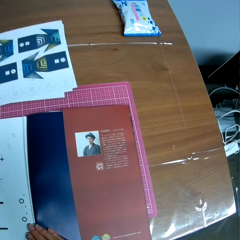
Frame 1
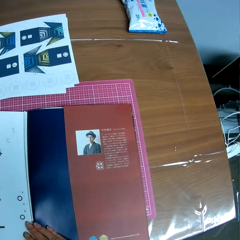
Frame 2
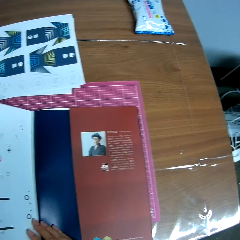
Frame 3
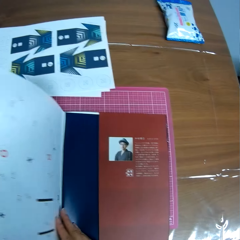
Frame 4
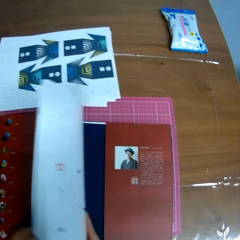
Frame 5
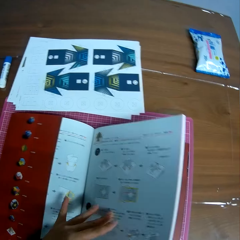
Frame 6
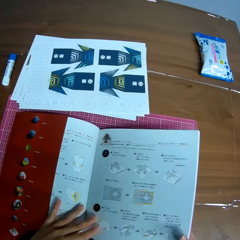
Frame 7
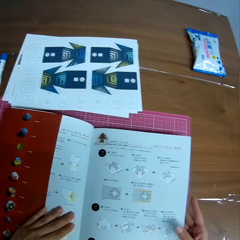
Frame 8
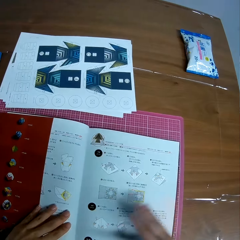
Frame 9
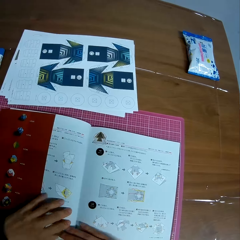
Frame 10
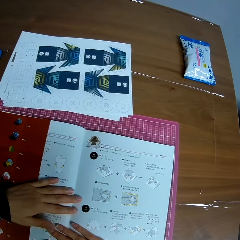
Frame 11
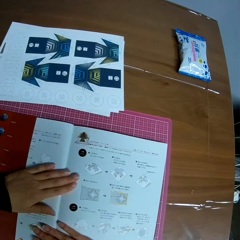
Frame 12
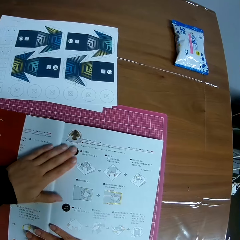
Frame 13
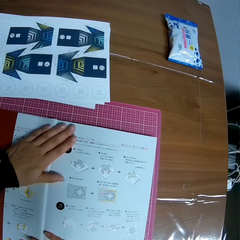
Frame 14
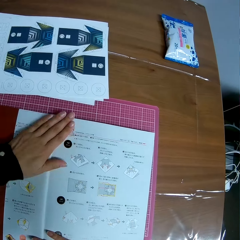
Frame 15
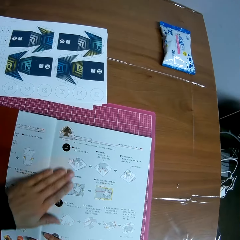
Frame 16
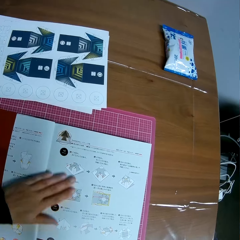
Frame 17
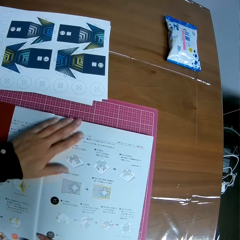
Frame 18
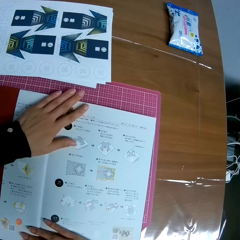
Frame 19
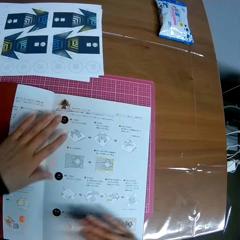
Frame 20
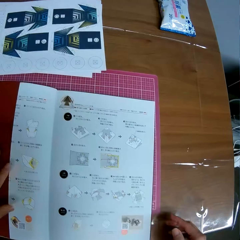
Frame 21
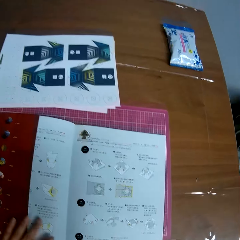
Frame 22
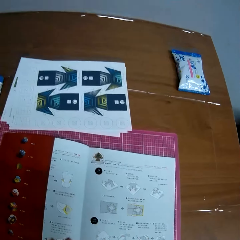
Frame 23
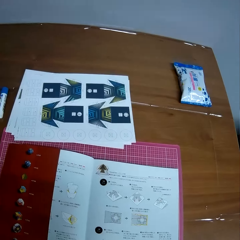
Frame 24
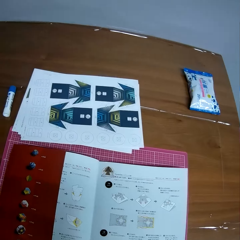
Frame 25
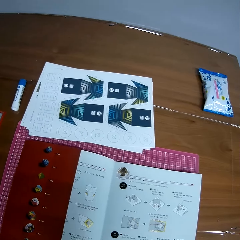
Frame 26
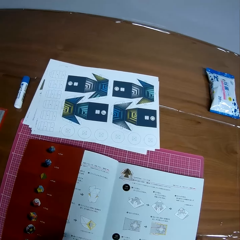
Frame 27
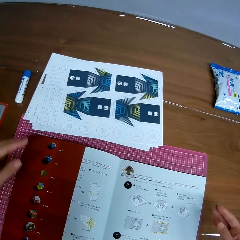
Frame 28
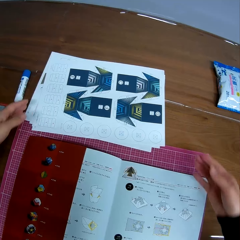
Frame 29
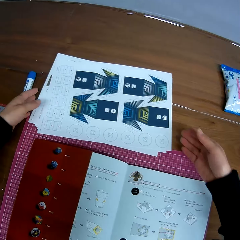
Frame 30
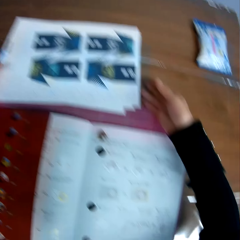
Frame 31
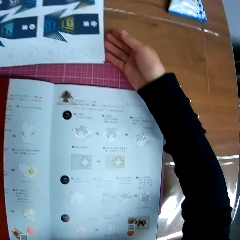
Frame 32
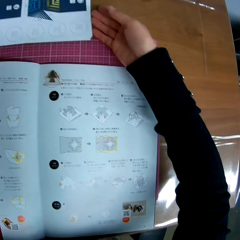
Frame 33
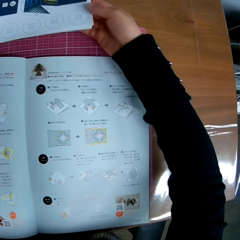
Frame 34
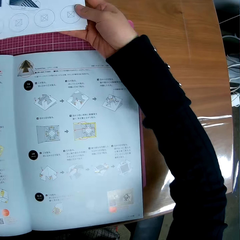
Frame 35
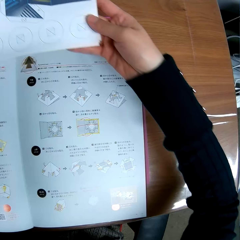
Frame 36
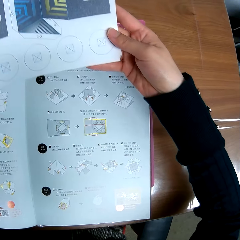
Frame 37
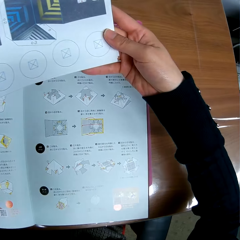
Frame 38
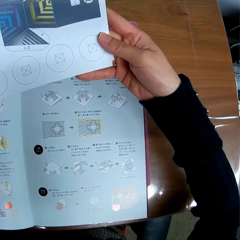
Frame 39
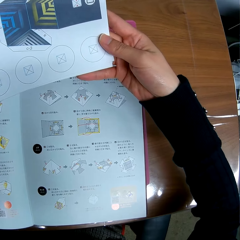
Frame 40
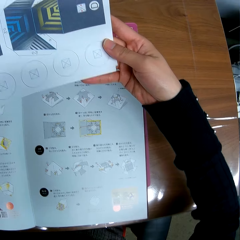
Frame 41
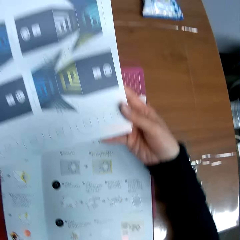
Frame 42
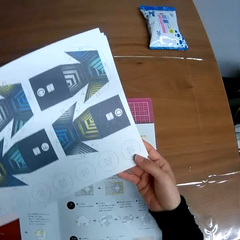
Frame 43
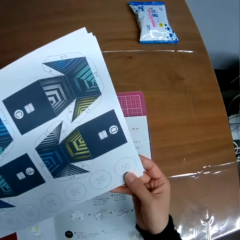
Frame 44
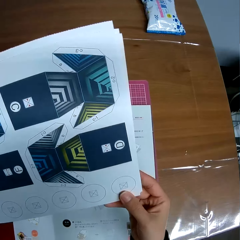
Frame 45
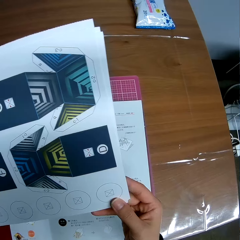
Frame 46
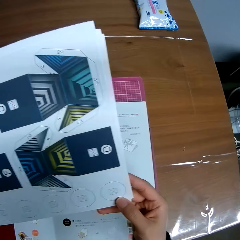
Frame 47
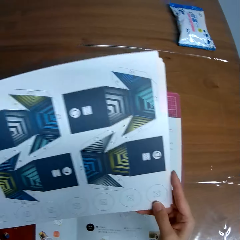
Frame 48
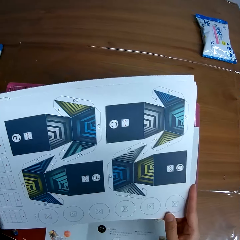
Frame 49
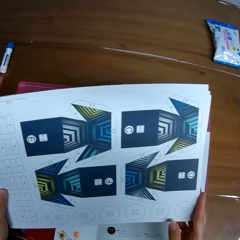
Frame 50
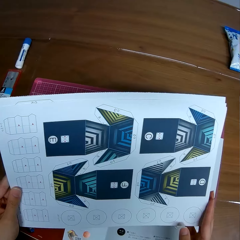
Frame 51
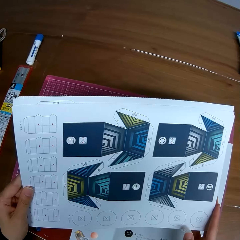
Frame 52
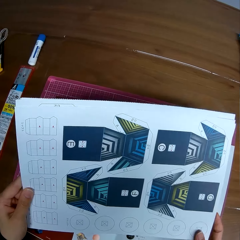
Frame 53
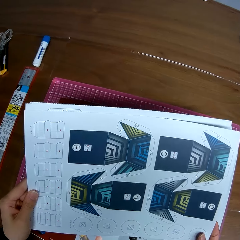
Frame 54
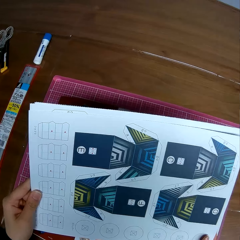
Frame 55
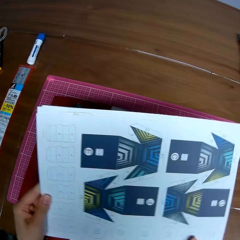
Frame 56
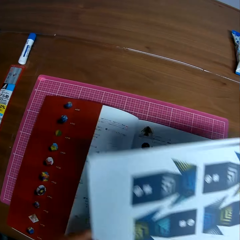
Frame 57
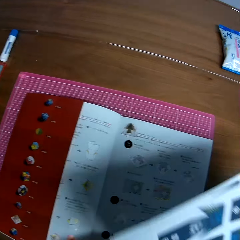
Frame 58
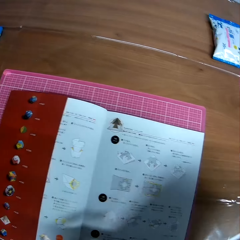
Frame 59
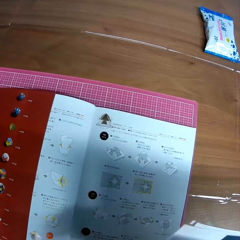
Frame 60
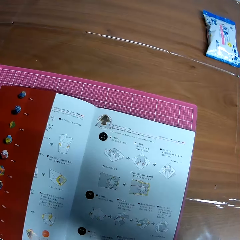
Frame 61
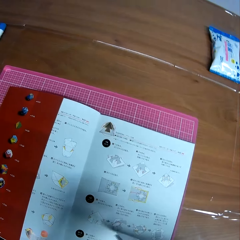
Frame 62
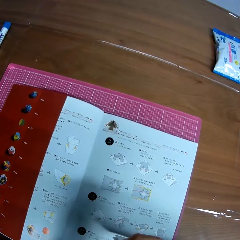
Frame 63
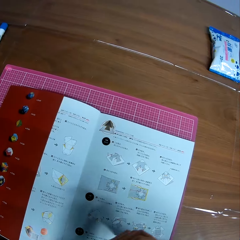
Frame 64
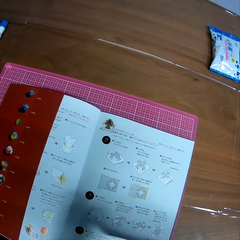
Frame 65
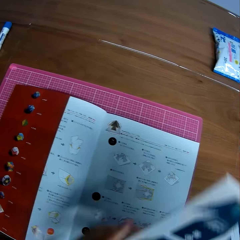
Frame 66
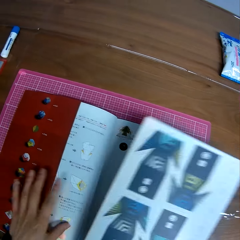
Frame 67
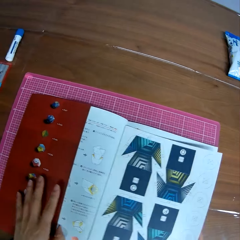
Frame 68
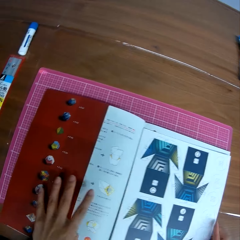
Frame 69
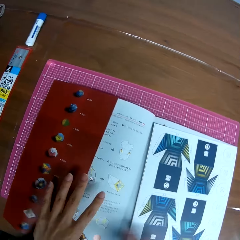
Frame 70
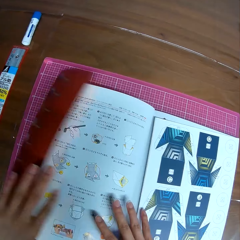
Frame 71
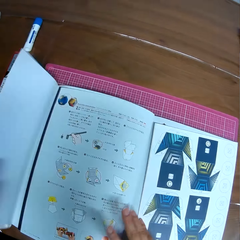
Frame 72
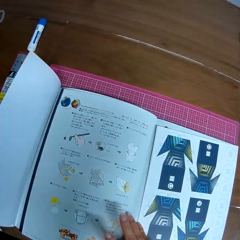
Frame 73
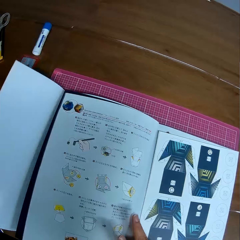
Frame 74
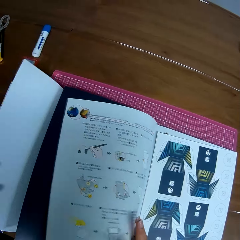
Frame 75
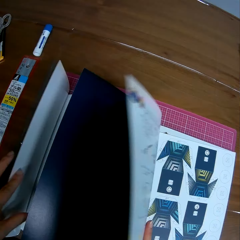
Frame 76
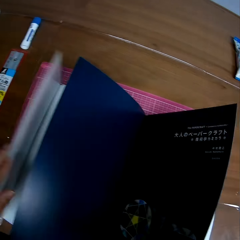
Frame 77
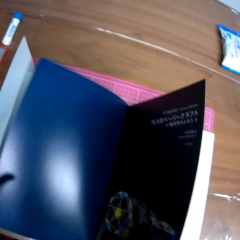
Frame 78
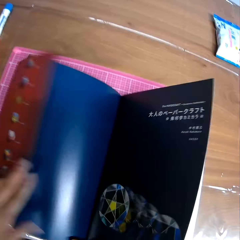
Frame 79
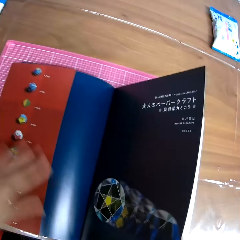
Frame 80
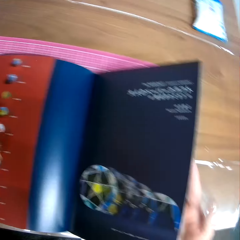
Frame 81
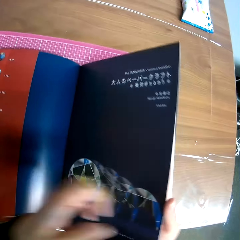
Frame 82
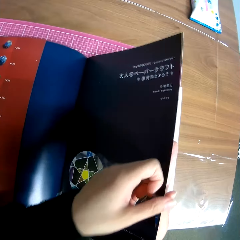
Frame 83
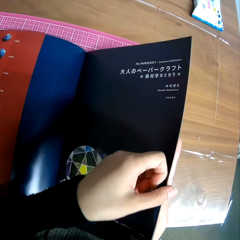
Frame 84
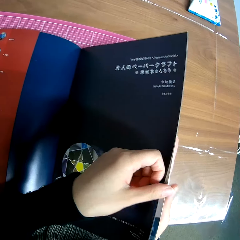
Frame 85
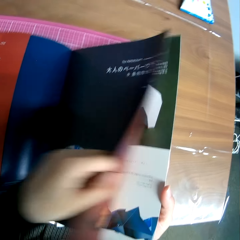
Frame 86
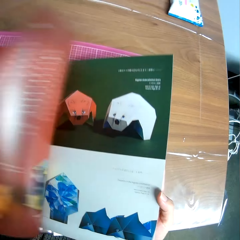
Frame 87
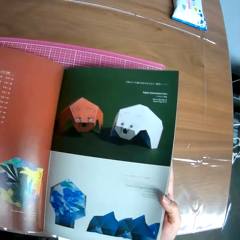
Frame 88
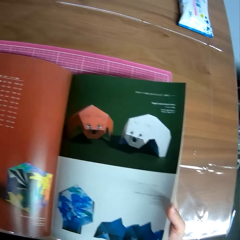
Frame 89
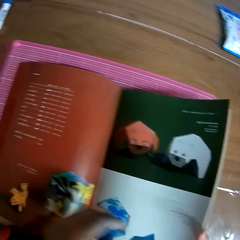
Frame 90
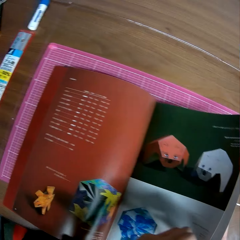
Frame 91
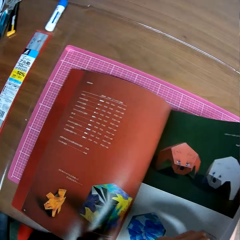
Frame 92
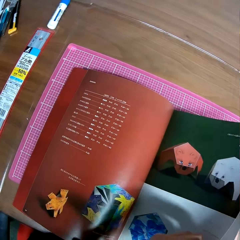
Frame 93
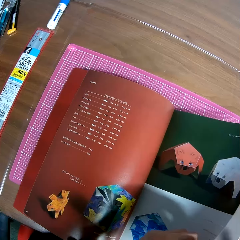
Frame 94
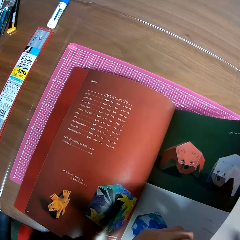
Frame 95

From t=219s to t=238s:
The camera wearer flips back the pages of the book. He presses the book with his hands. He spreads the book page. He takes the detached pages of the book from the table and holds the pages in hand. He places the detached pages inside the book. He flips the pages of the book. He flips a page of the book.

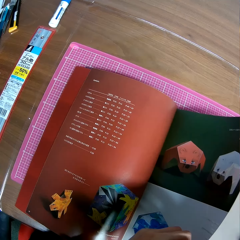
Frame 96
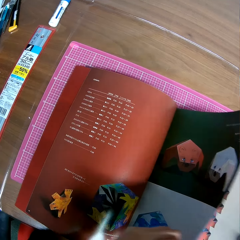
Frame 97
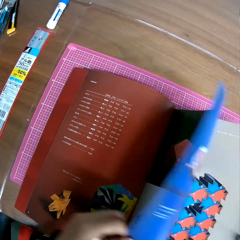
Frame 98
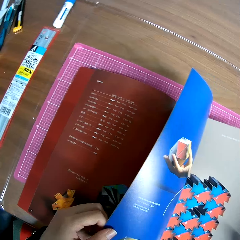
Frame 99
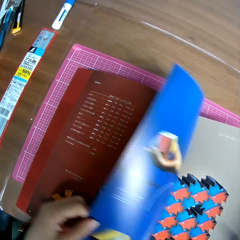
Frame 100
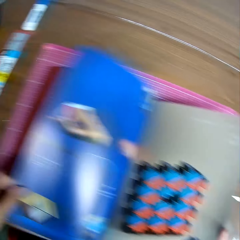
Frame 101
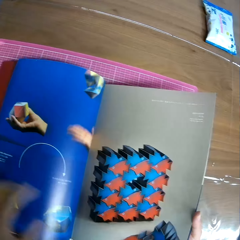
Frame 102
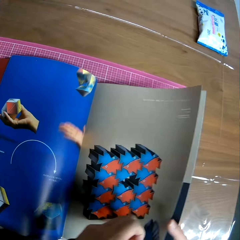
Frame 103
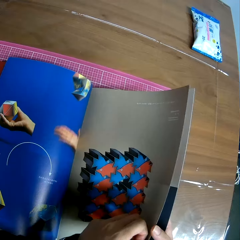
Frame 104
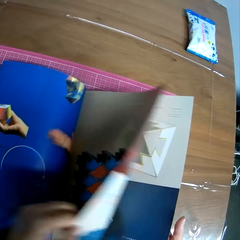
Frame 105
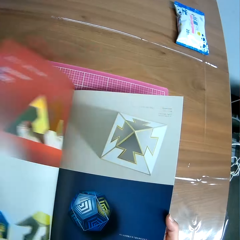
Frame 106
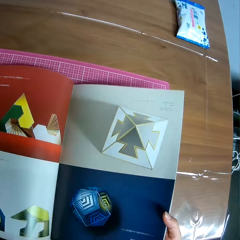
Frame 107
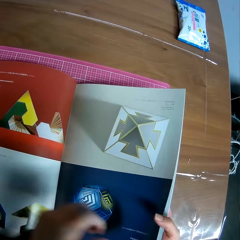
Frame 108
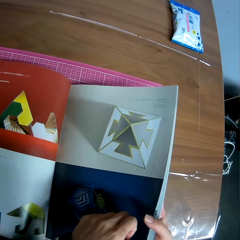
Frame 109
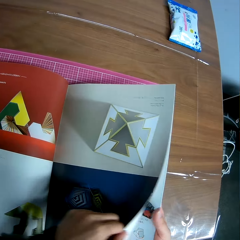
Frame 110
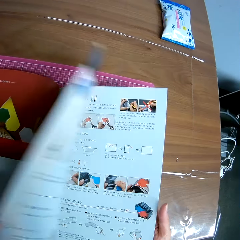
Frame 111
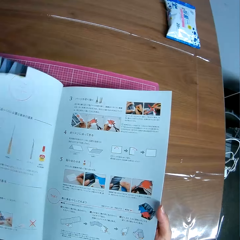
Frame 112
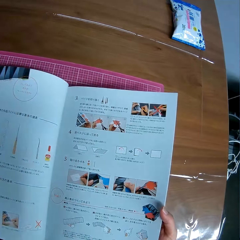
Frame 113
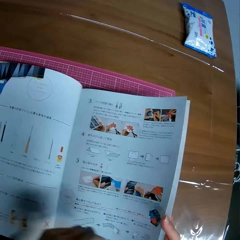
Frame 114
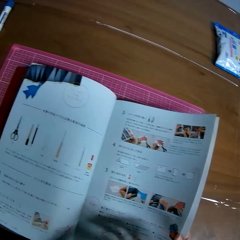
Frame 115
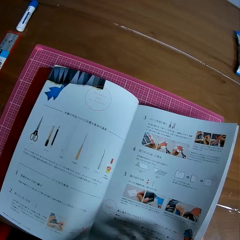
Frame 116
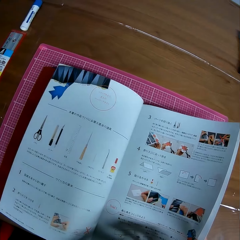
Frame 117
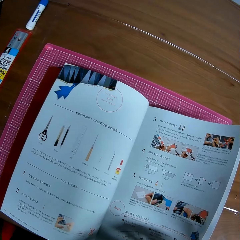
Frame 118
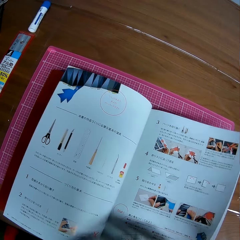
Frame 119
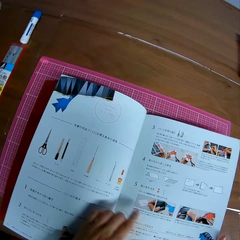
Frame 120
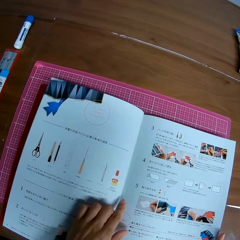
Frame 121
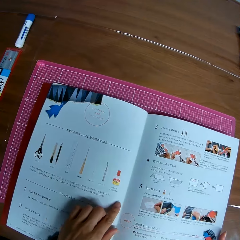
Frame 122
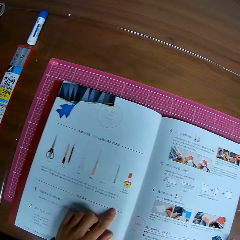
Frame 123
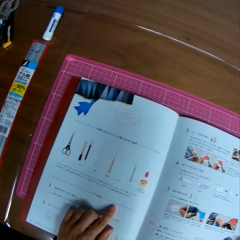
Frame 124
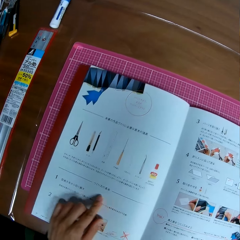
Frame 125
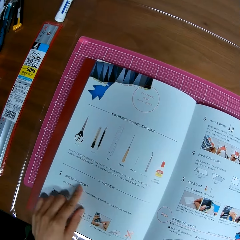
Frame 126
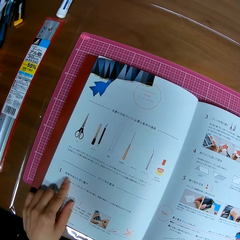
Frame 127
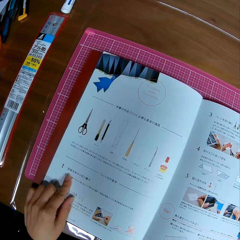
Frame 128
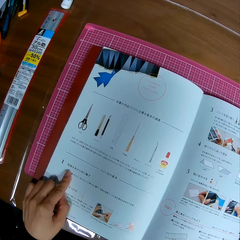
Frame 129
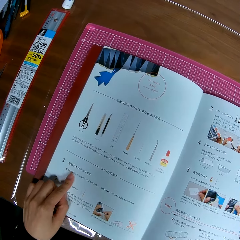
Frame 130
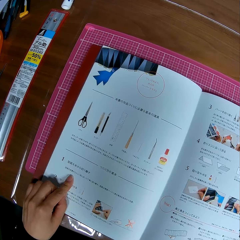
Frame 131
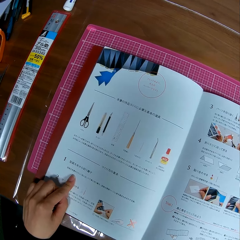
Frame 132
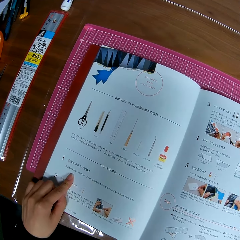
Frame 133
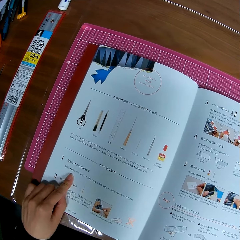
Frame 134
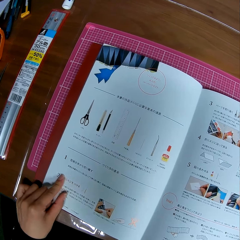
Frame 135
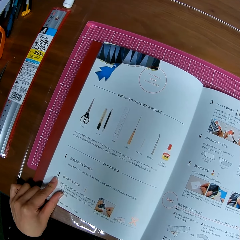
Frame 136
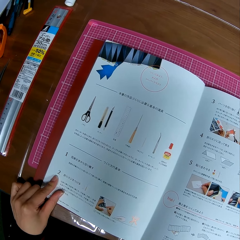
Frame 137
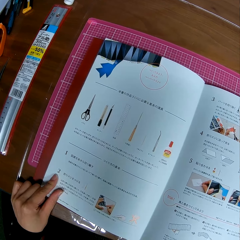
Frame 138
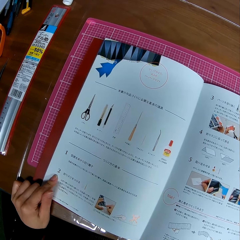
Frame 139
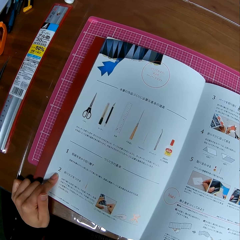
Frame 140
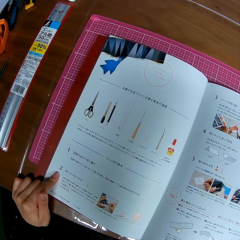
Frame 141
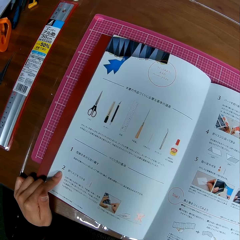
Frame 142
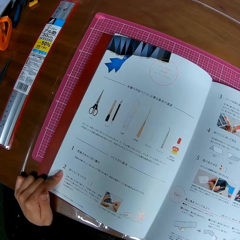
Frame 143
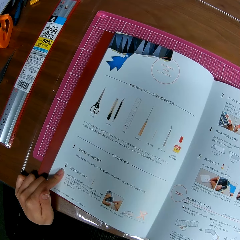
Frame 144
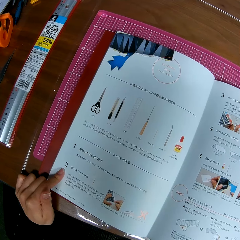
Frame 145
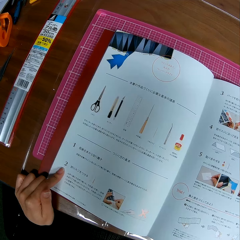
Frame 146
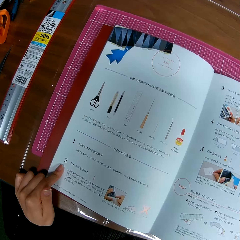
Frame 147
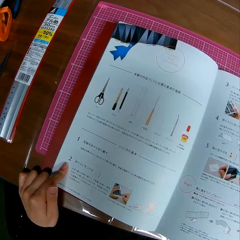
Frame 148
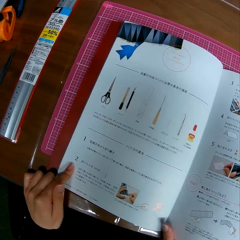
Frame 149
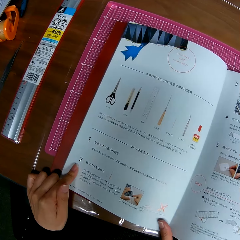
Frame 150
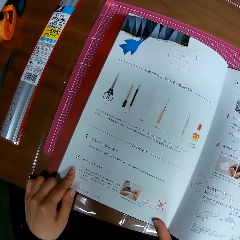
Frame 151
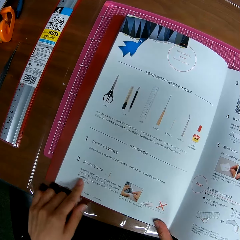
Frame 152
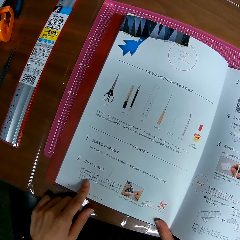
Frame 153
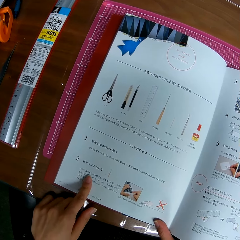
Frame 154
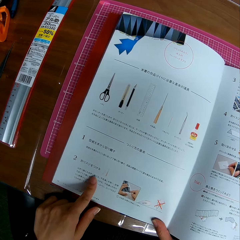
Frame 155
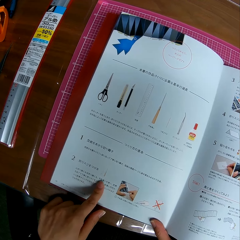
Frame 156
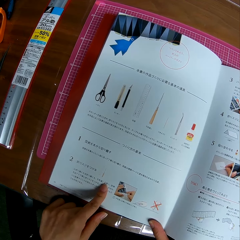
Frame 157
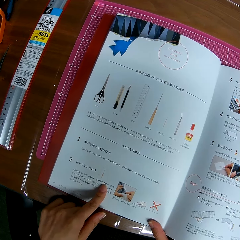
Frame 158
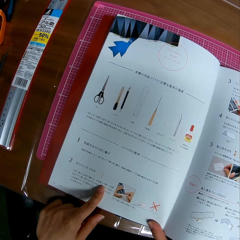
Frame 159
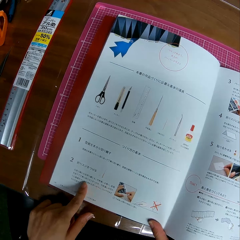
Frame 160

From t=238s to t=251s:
The camera wearer flips a page of the book repeatedly. They read the book. They point on the book page.
